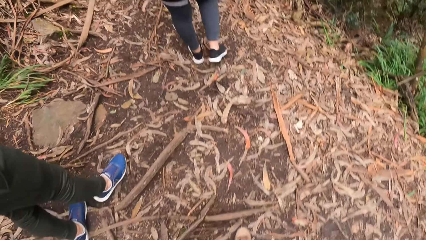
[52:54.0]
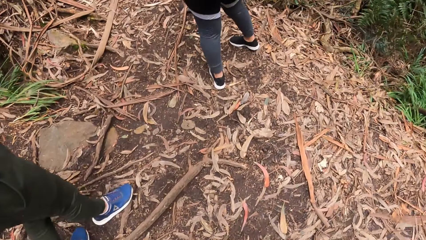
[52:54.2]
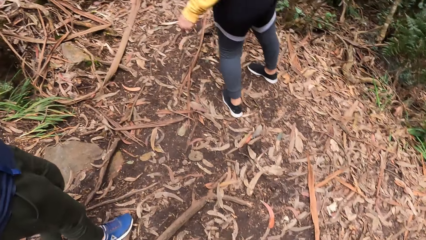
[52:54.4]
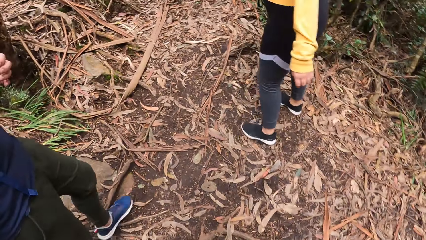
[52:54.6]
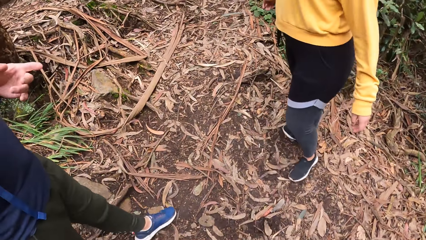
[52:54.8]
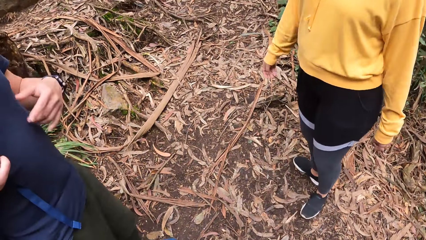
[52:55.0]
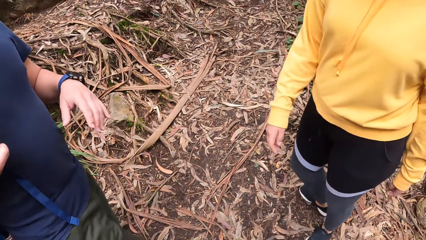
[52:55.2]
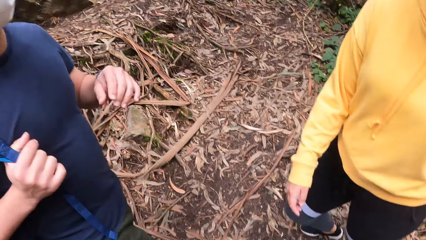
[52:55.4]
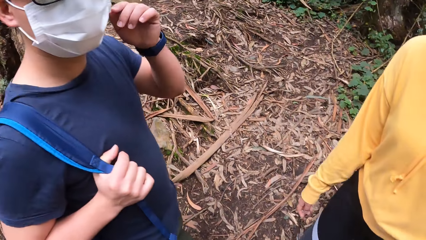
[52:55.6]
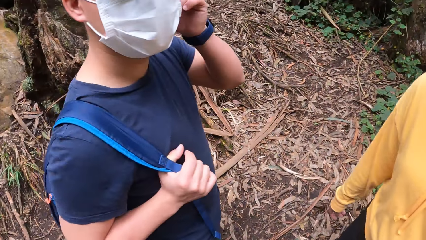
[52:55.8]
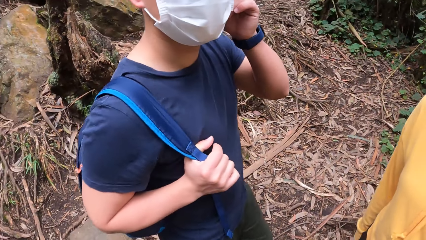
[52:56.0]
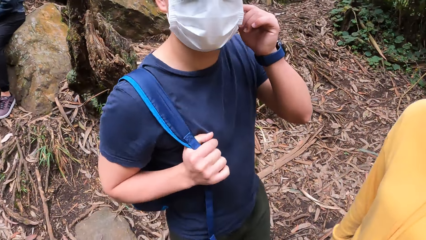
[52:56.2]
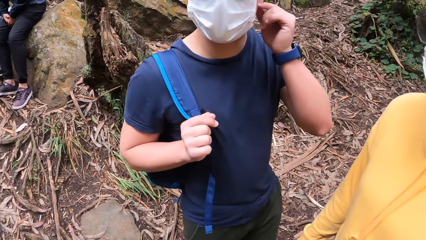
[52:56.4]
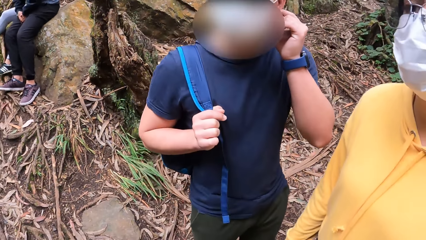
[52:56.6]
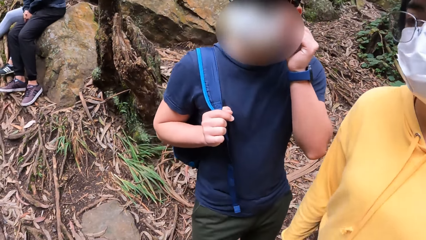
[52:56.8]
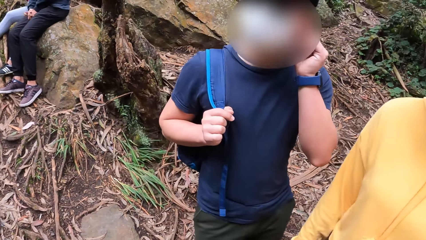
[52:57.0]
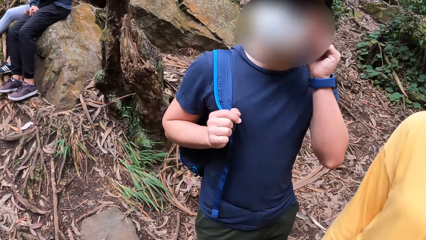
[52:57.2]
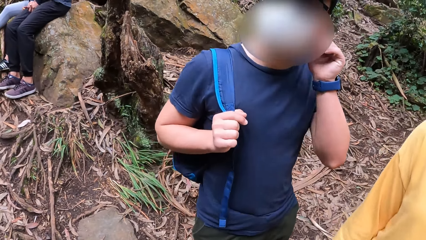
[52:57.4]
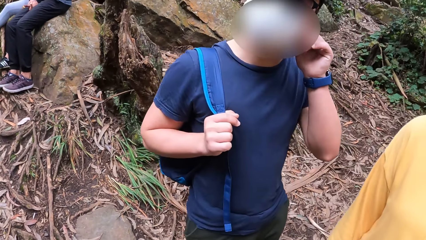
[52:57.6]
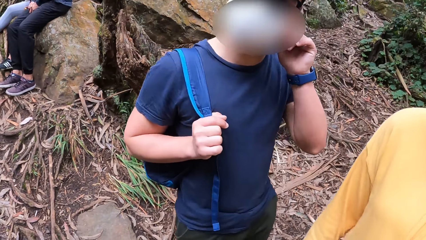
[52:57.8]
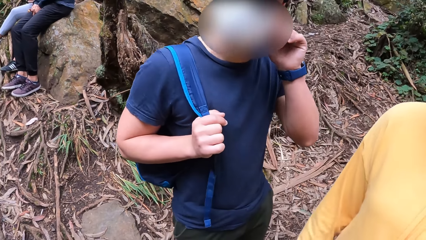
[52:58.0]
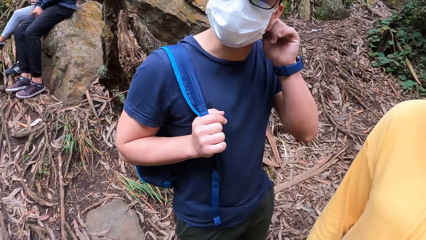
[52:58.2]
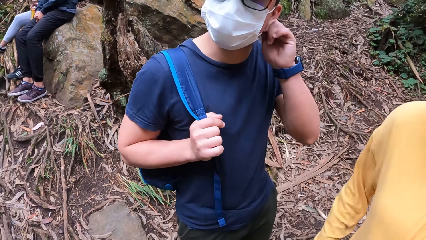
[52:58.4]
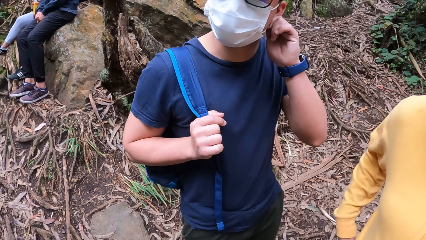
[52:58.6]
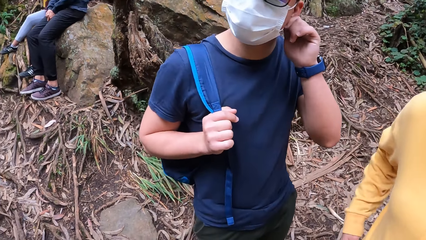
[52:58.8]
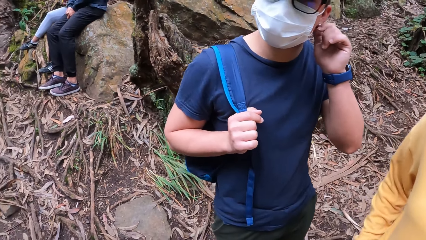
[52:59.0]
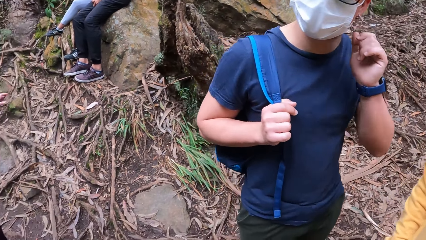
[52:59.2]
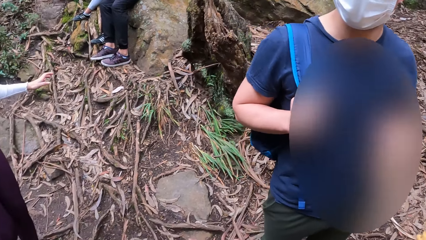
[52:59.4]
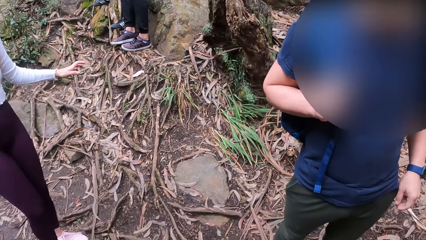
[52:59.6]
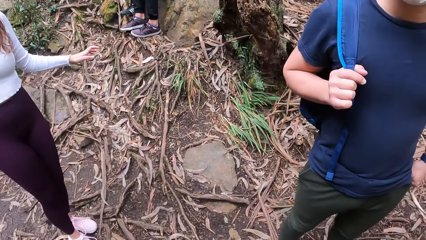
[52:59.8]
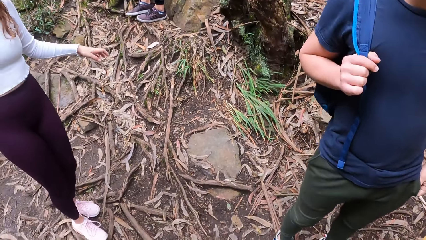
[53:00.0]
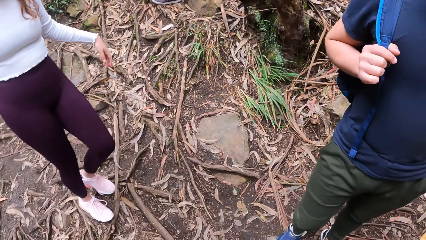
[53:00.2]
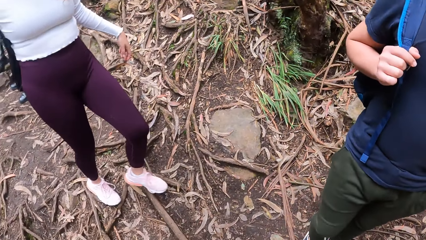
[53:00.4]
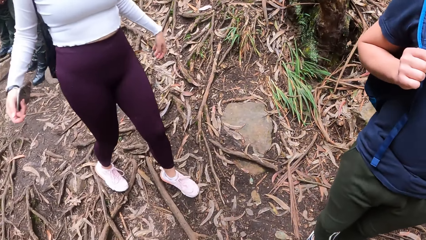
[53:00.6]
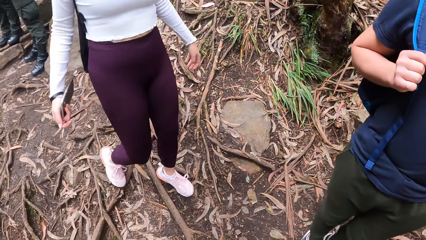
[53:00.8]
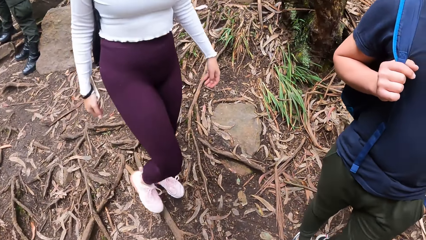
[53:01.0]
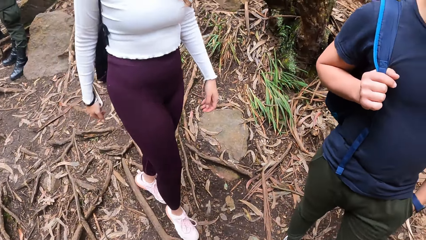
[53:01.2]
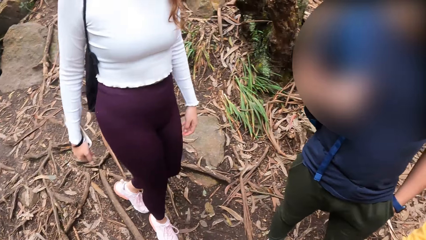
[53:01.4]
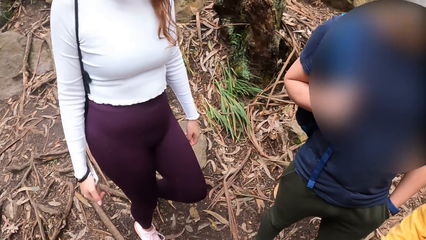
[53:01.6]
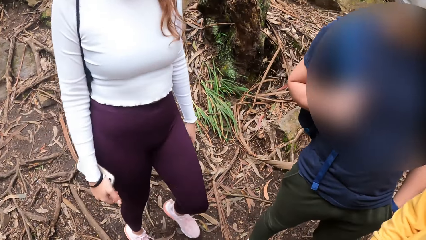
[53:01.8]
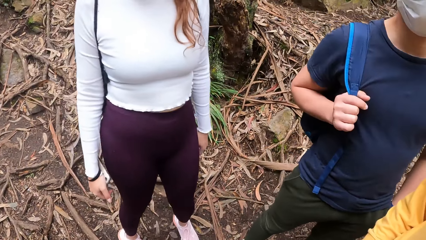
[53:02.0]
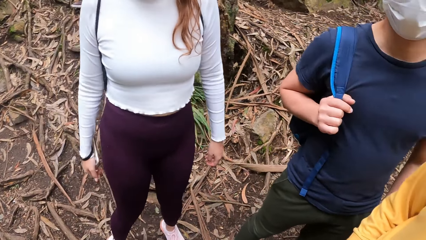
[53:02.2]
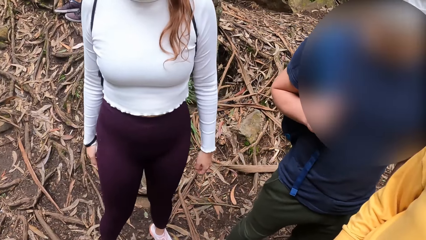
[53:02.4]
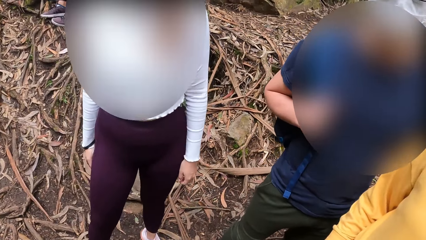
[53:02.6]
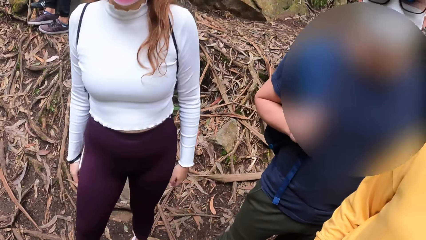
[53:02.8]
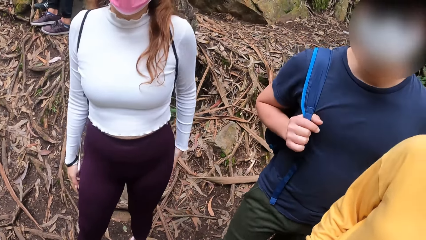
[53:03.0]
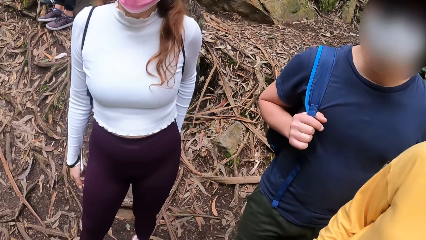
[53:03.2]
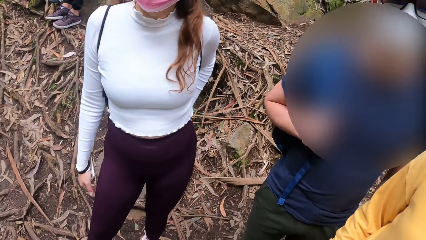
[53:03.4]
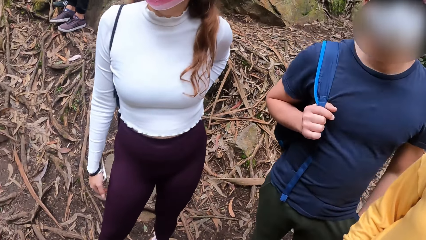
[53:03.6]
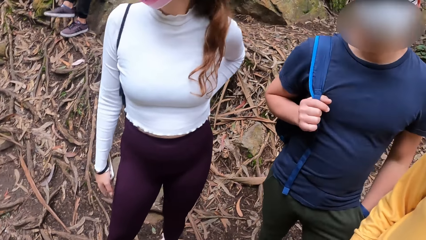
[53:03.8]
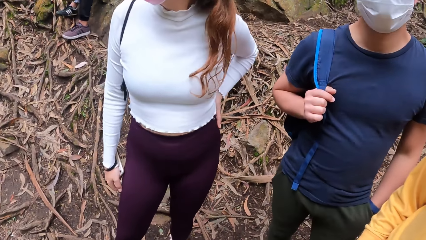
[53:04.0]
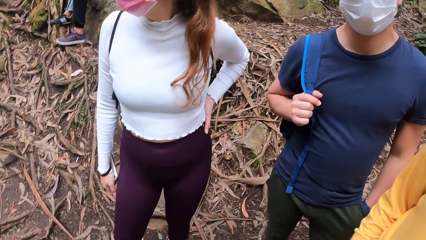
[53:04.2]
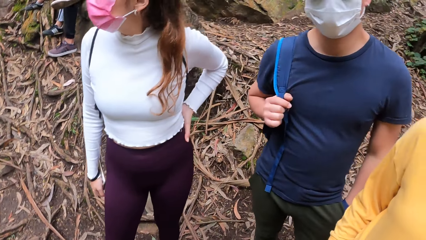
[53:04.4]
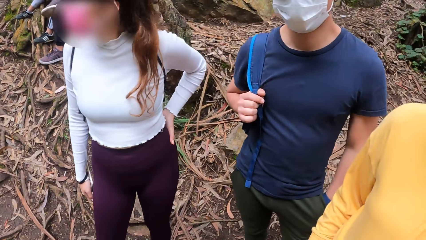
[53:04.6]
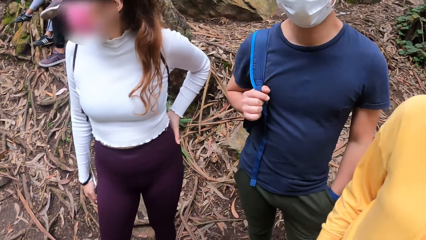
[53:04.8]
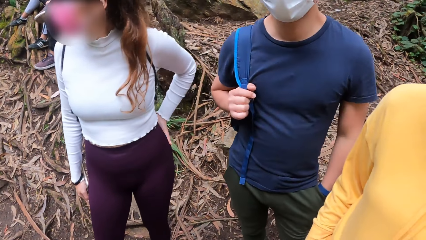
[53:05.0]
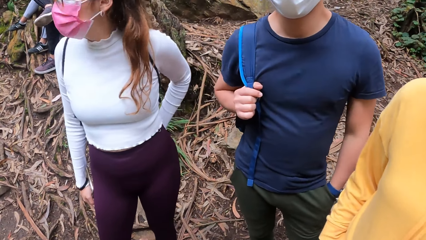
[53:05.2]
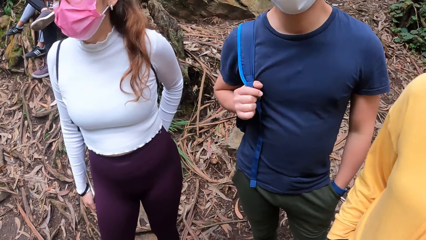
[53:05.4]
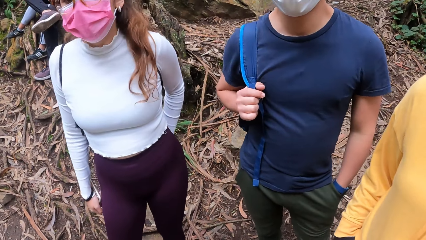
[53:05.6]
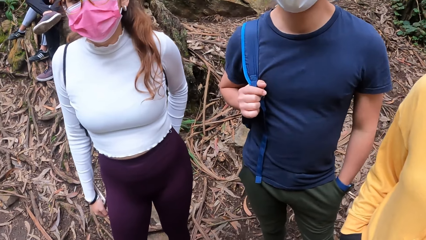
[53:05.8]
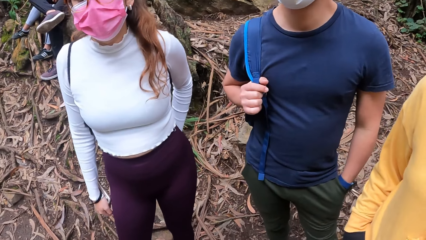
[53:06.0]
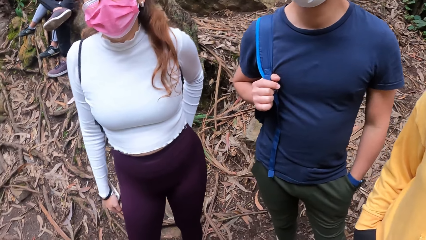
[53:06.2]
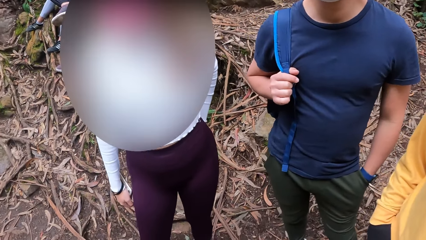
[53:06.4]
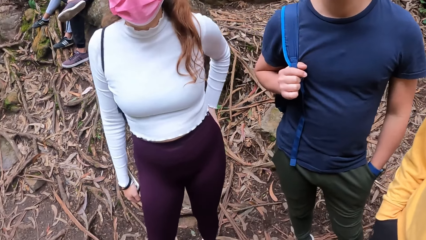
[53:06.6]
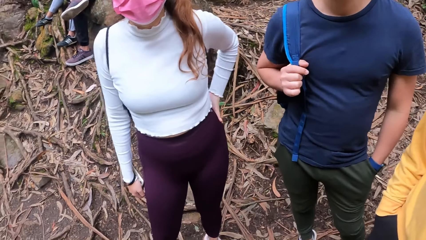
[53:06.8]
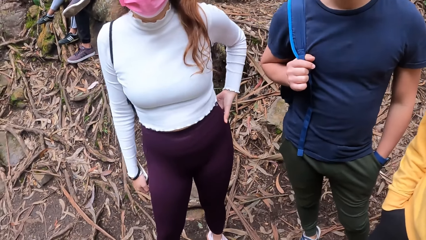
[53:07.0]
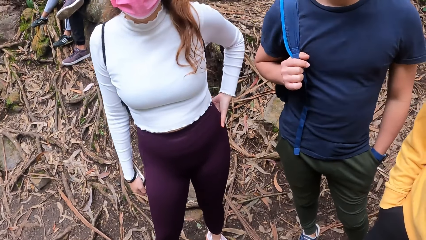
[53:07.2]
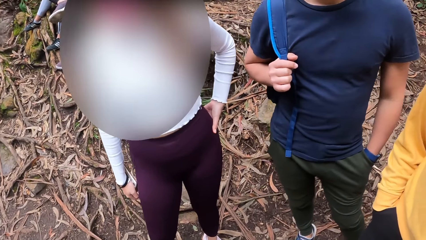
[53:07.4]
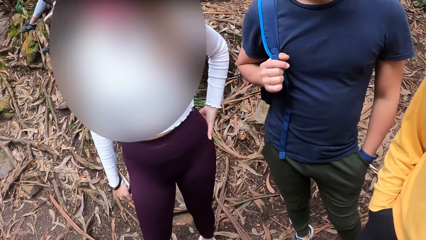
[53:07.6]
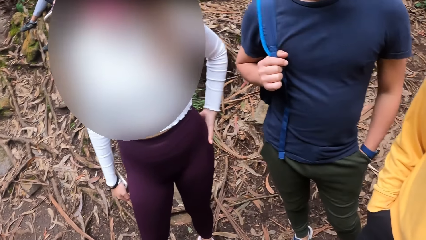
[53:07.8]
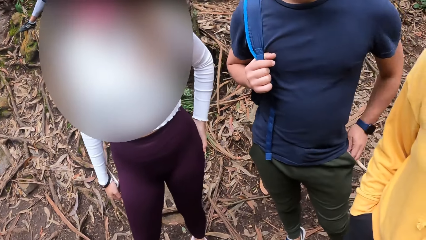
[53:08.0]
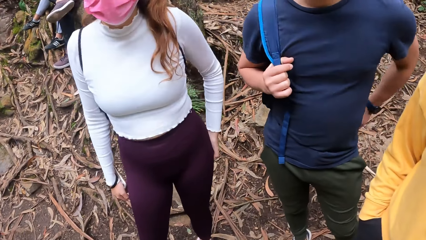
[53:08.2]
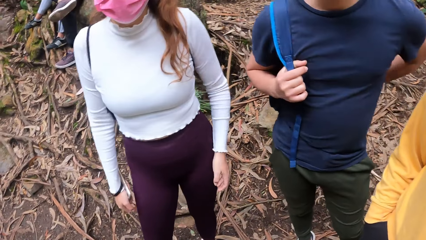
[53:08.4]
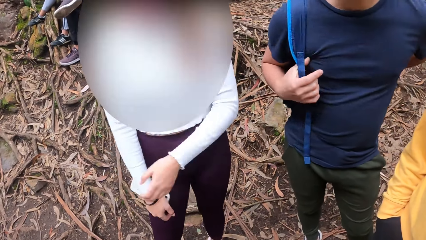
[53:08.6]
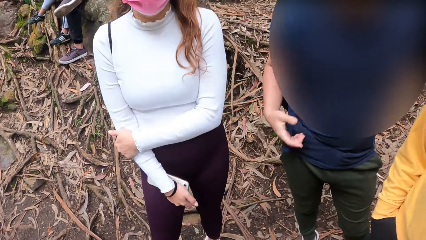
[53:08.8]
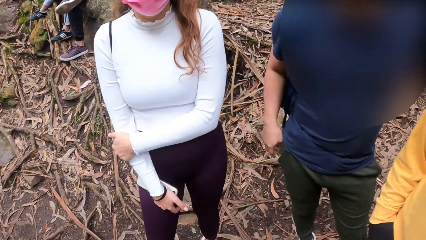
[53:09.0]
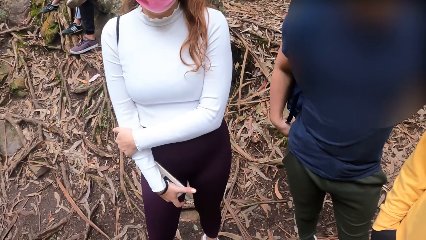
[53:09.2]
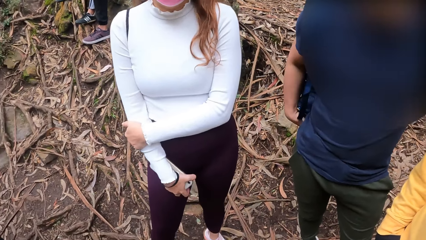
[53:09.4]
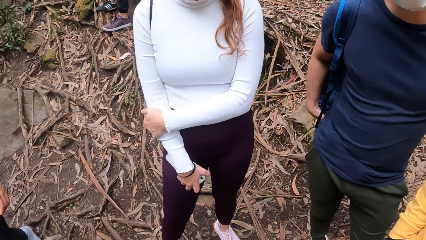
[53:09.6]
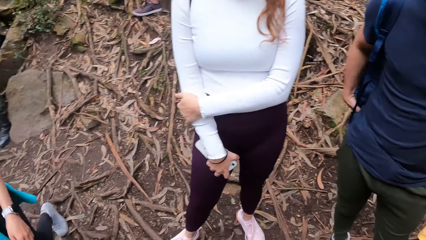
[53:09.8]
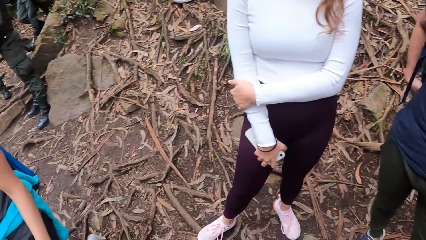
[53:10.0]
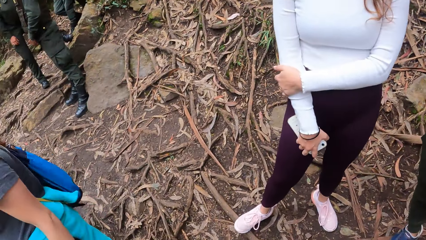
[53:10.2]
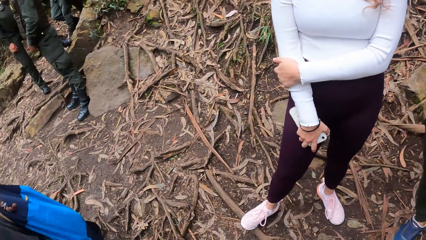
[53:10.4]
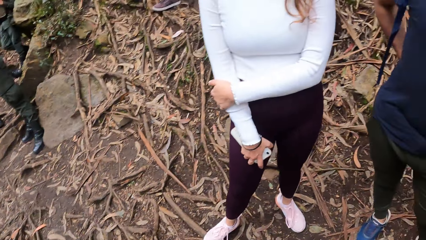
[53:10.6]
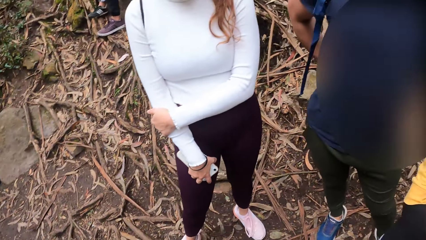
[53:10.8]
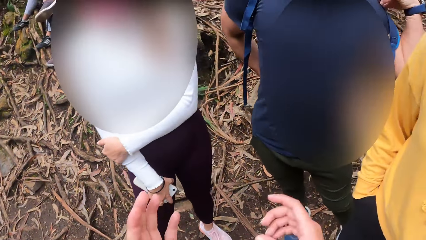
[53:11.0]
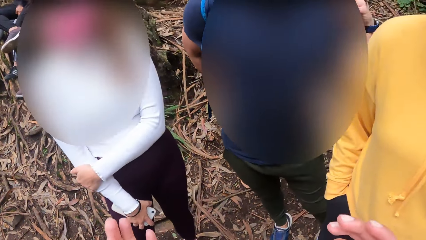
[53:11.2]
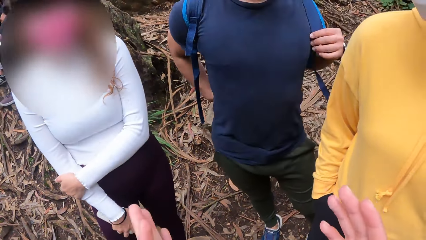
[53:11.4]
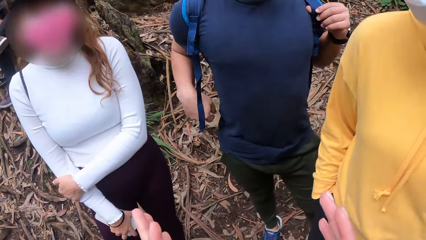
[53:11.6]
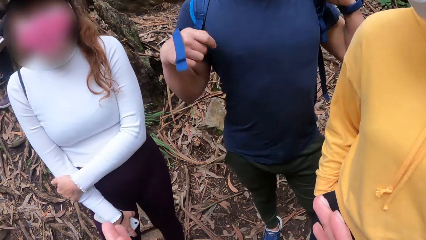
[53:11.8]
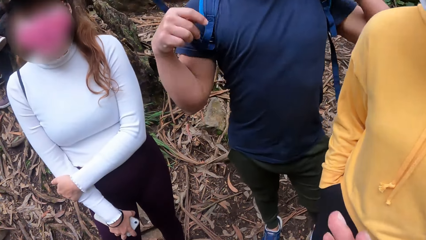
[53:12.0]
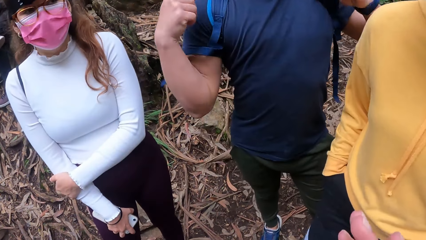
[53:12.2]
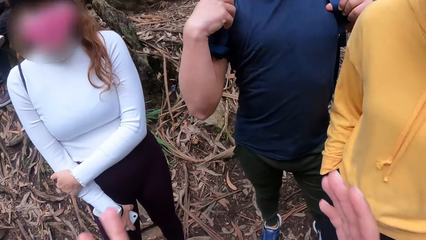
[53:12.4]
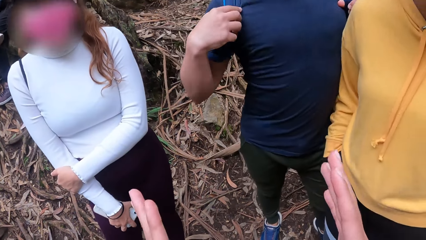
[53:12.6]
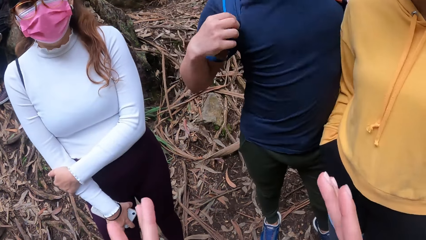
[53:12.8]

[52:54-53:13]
A person walks around. Another person turns back. The first person holds the mask. The camera wearer interacts with a woman, a man and another woman. The first person stares around and holds the ear. A third person walks around, turns back, and holds the waist. The camera wearer stares around. The third person scratches the back. The man wears the bag on his back with both hands. The third person folds the hands. Another person walks around. The camera wearer looks around and interacts while moving hands. The first person holds the bag at the back. The camera wearer moves hands.
